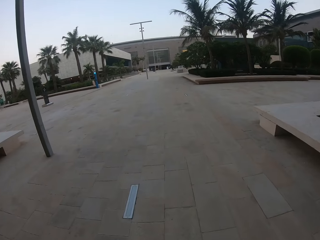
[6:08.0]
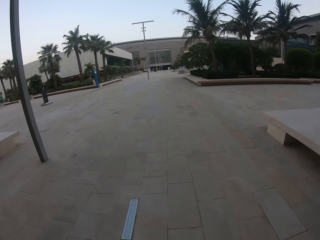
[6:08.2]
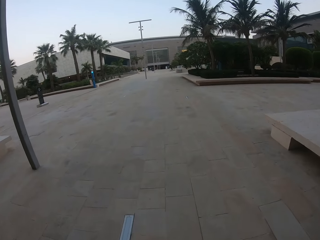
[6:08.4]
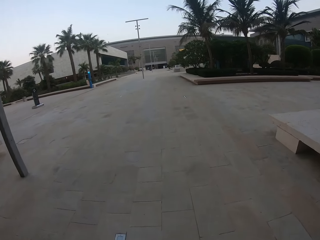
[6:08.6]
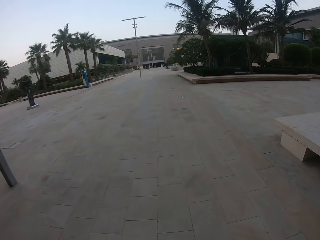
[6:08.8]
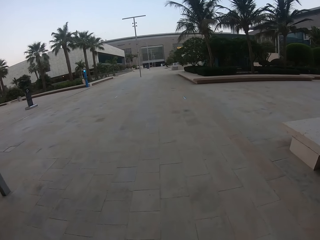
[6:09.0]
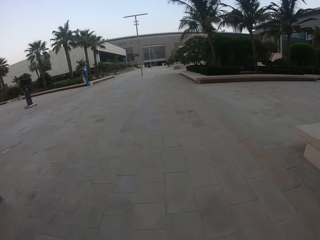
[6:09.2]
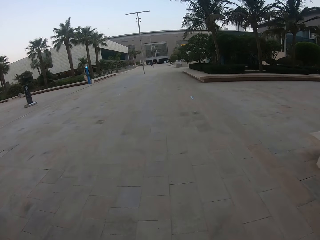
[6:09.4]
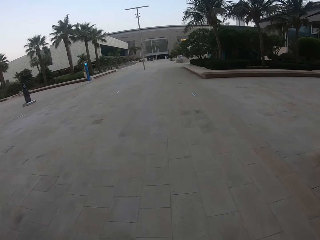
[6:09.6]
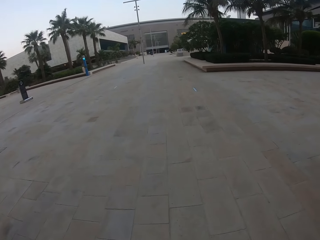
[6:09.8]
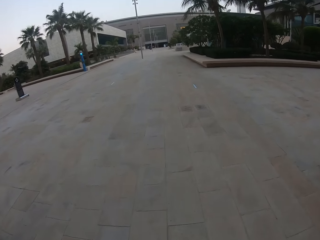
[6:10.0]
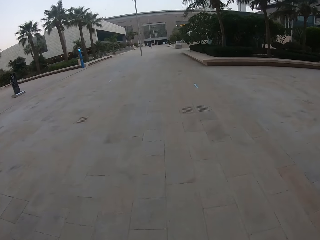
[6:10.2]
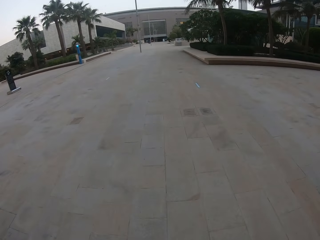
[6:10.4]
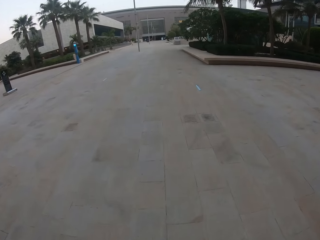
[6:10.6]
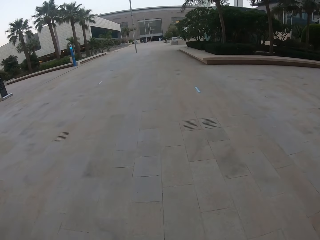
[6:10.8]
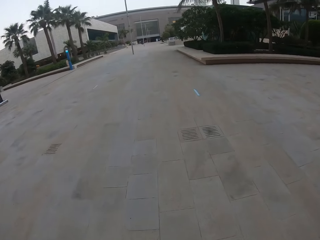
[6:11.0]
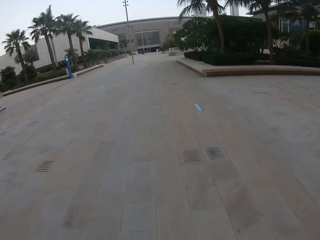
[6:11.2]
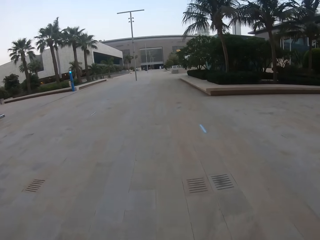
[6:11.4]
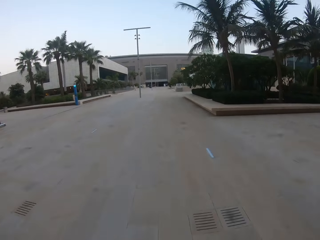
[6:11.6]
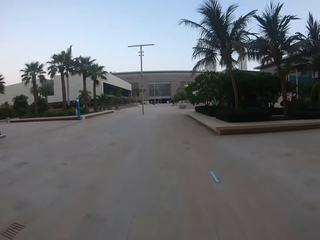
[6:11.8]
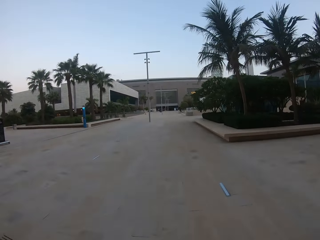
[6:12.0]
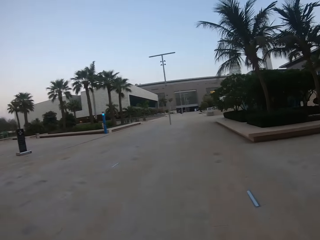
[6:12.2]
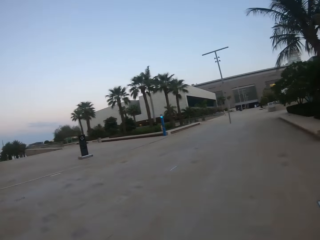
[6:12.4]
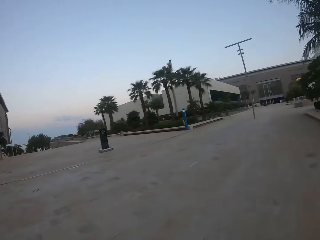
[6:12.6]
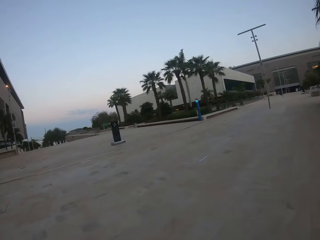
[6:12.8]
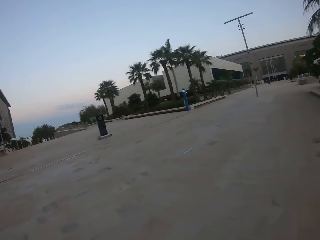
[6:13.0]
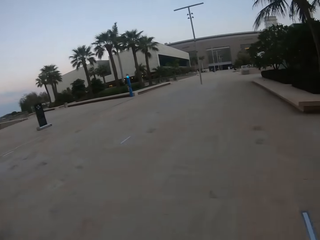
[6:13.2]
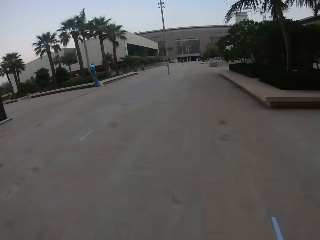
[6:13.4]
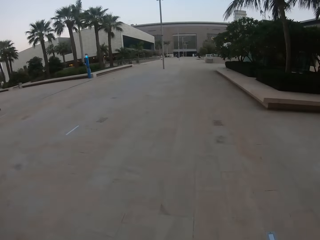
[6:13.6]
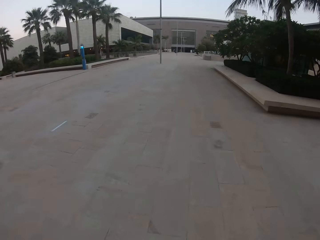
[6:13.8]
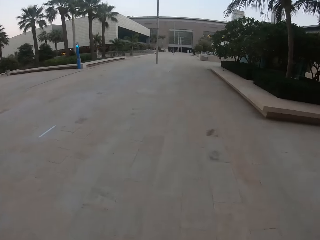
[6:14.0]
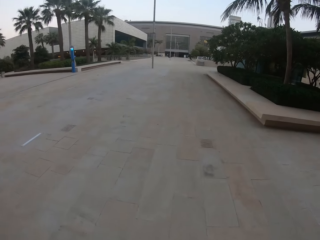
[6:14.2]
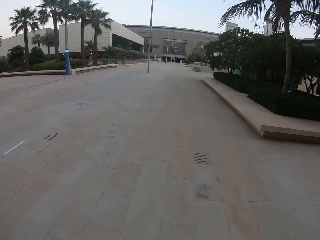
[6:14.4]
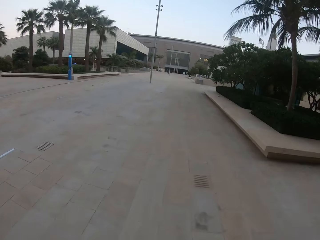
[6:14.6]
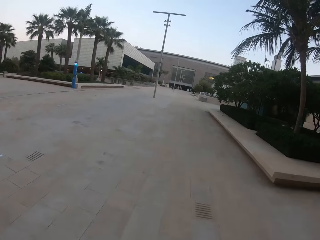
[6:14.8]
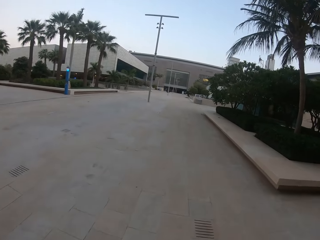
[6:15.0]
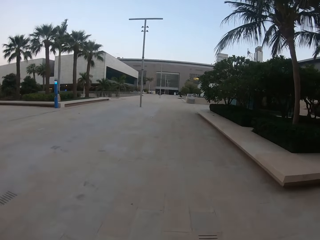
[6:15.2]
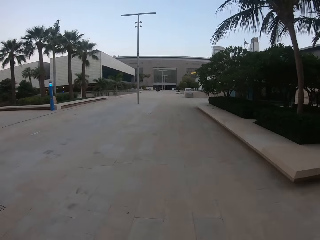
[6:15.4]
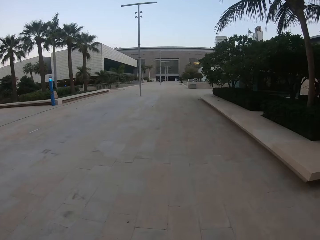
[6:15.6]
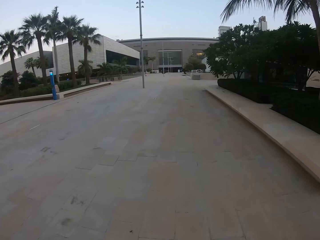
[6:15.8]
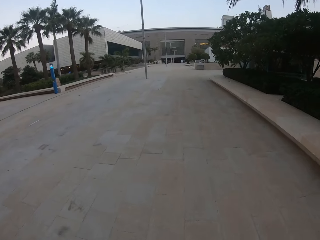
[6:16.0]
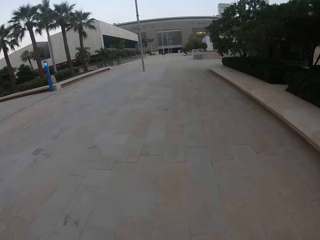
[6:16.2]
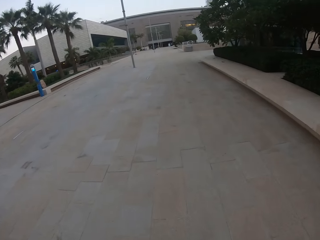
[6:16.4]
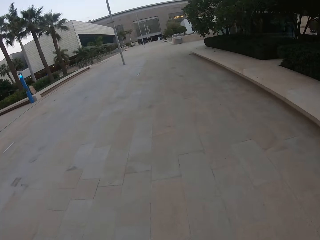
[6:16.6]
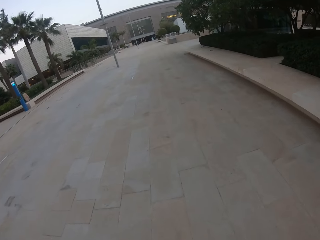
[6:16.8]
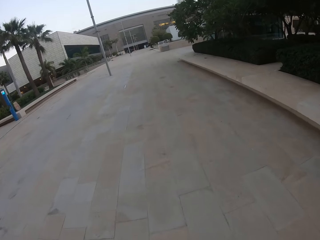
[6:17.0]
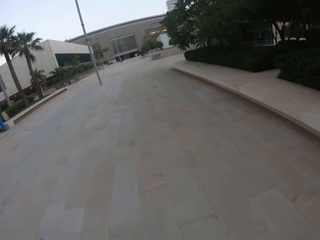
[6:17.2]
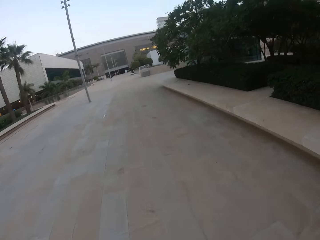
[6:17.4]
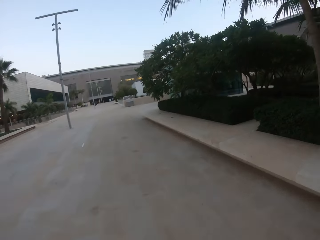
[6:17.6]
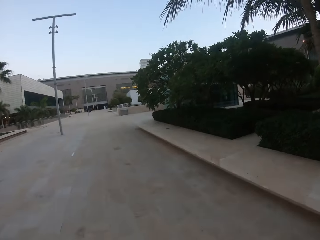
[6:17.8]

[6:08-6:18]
The camera wearer turns to the side. They walk around.

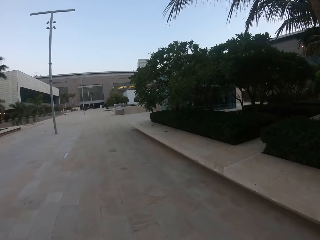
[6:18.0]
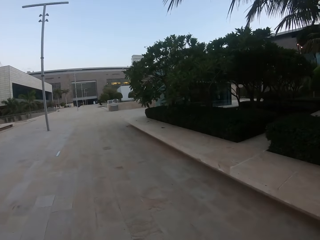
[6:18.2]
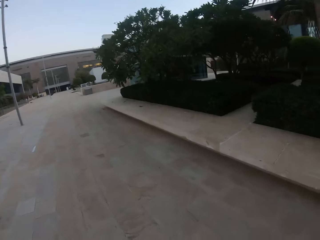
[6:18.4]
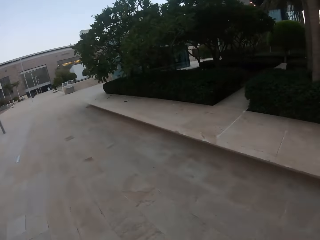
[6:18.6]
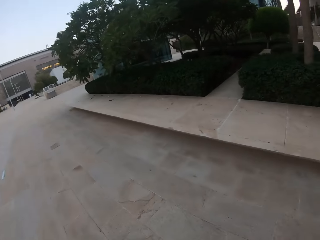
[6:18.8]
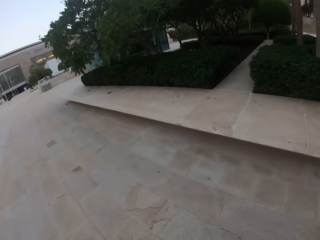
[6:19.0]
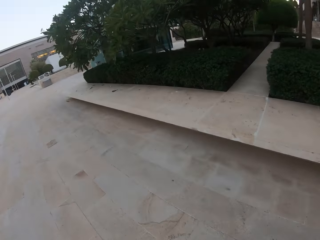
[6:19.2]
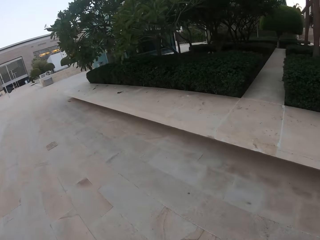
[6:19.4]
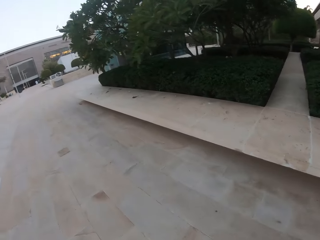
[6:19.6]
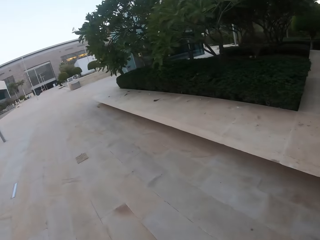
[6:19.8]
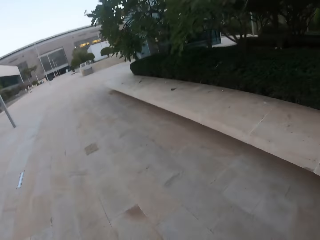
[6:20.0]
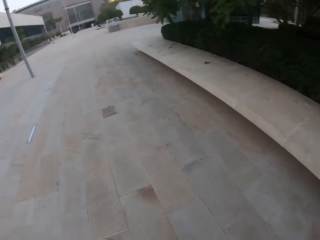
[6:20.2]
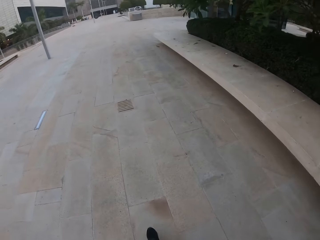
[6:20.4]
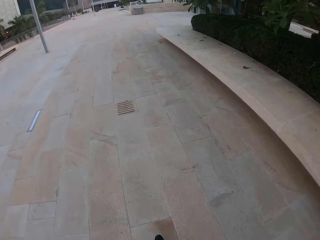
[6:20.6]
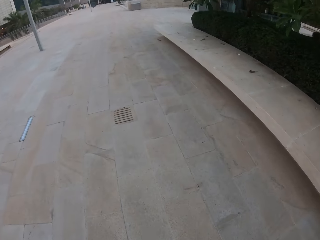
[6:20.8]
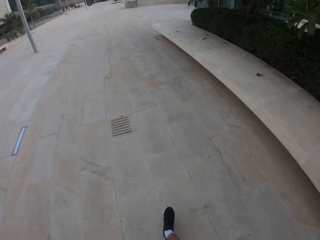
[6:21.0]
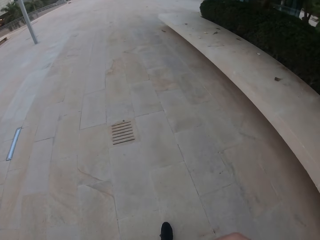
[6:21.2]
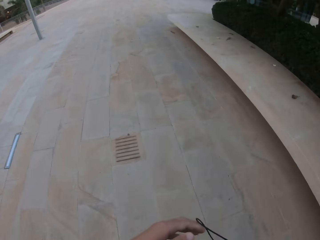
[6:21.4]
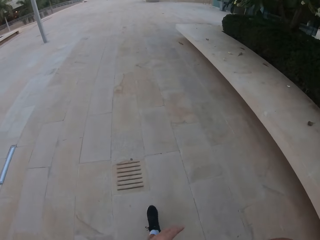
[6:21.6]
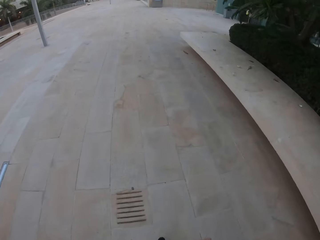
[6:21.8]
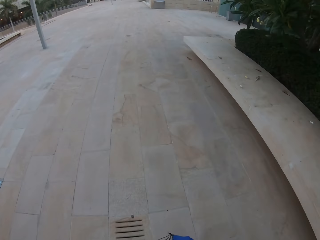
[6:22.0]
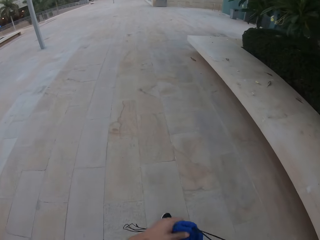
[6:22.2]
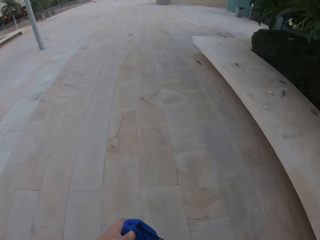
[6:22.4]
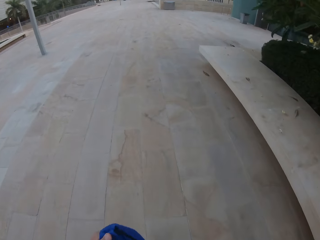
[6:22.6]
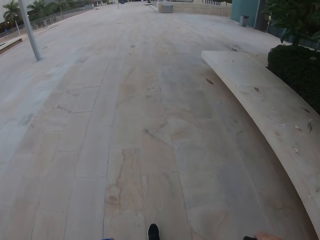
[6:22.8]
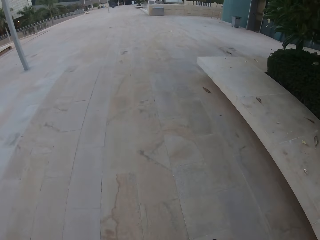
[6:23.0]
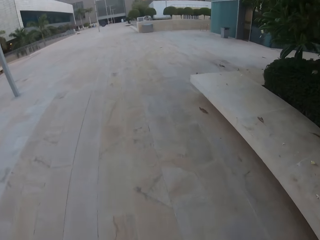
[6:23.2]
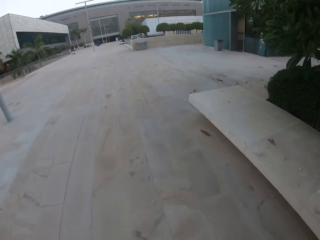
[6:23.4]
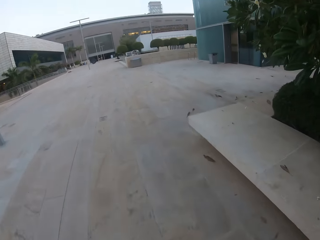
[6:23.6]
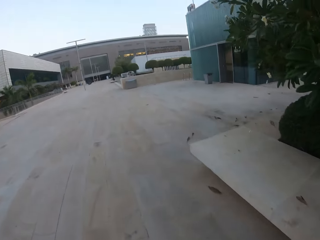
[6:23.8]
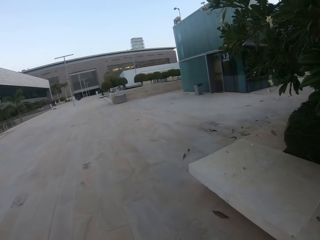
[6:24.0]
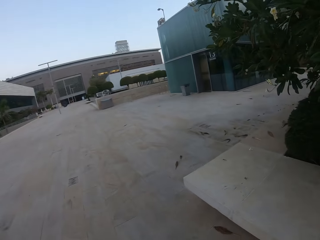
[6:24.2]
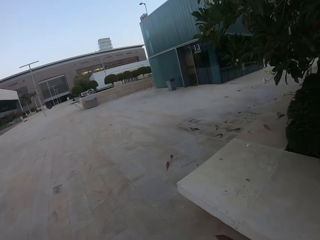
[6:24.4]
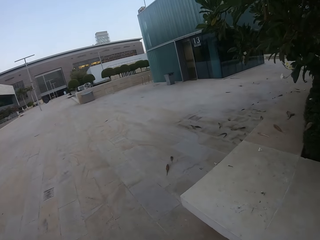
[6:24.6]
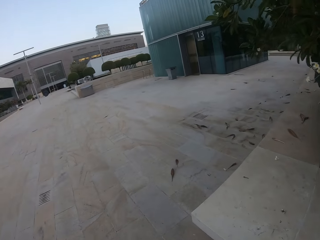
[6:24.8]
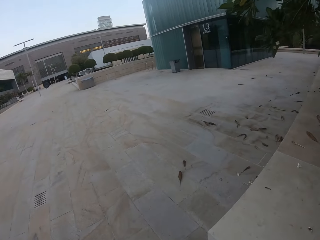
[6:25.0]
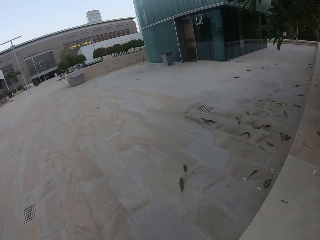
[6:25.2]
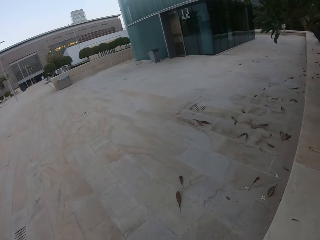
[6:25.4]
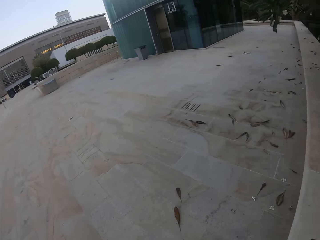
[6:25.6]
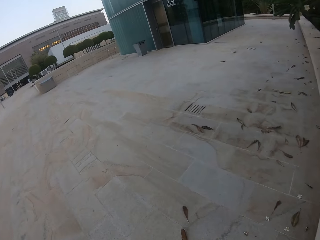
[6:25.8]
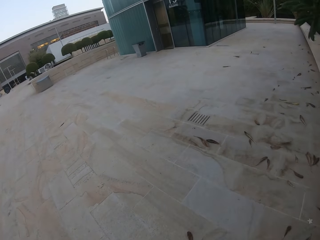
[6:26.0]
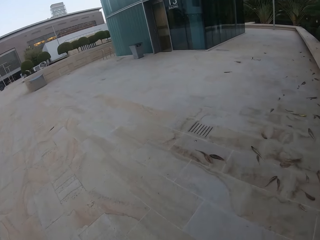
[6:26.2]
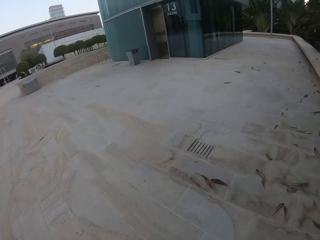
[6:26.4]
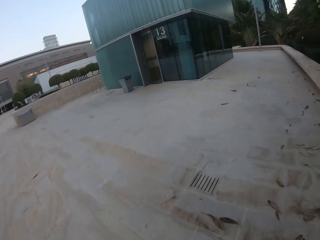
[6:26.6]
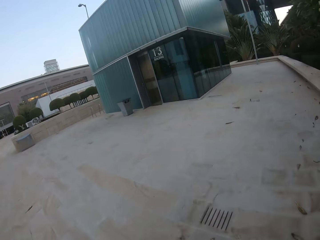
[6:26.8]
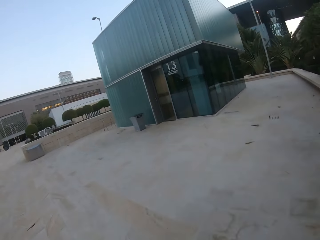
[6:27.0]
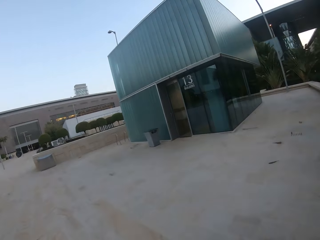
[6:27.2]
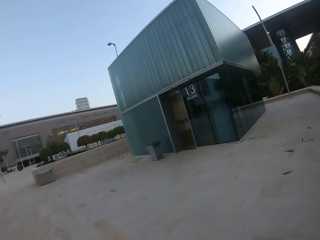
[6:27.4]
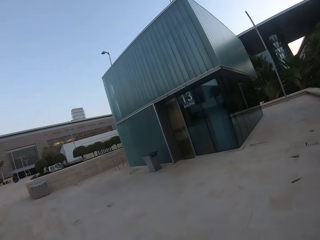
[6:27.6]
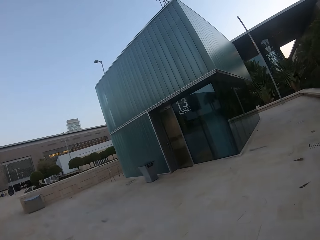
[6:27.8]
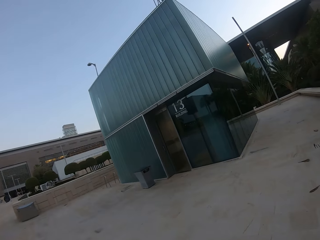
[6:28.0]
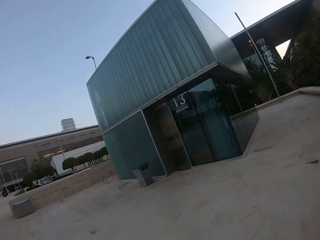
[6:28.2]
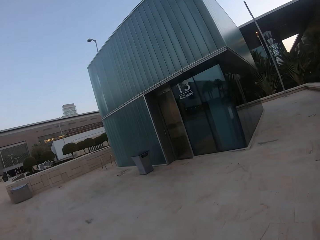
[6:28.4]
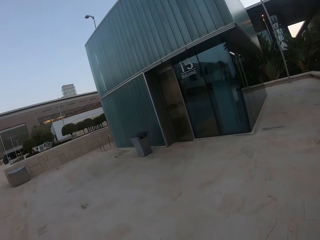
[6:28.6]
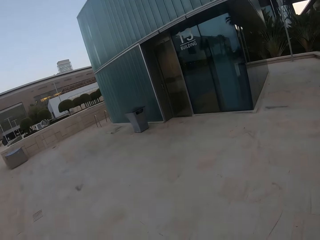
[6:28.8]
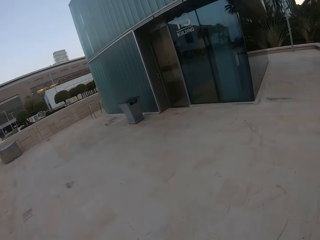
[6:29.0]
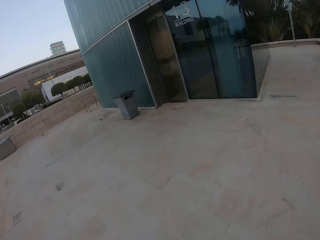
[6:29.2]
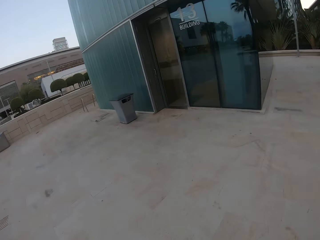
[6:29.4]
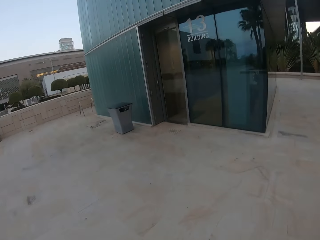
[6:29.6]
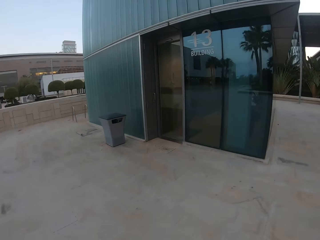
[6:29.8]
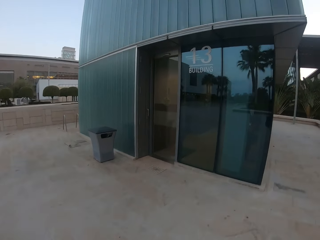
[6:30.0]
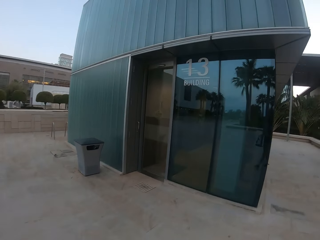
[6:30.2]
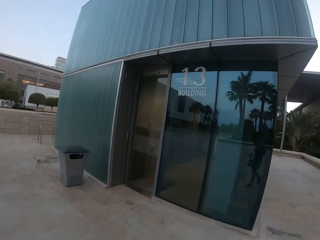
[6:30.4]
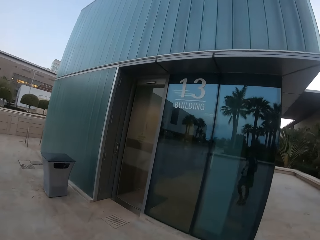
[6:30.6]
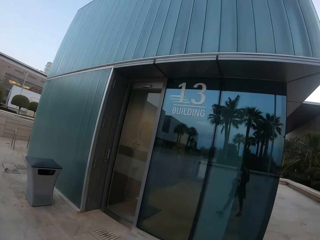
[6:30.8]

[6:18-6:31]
The camera wearer turns to the side. They walk around.
